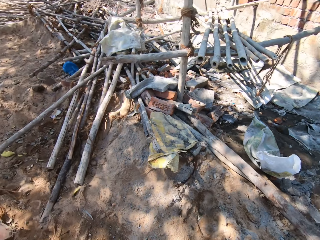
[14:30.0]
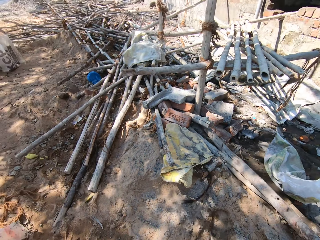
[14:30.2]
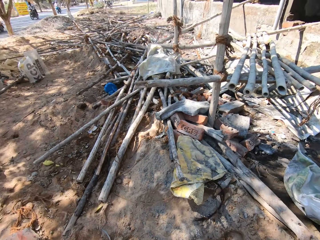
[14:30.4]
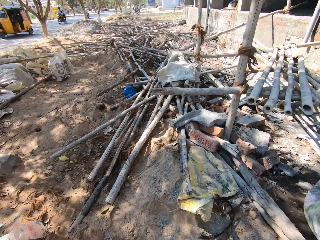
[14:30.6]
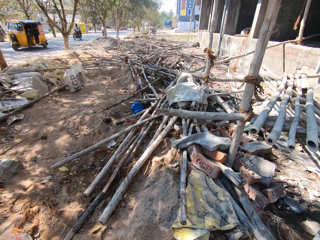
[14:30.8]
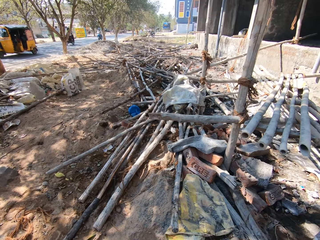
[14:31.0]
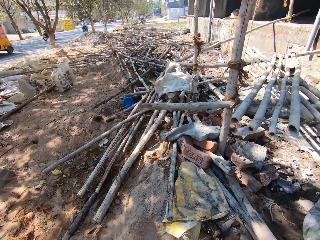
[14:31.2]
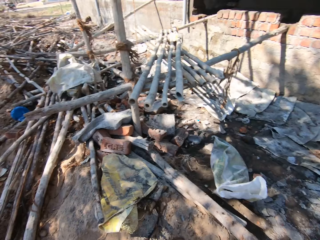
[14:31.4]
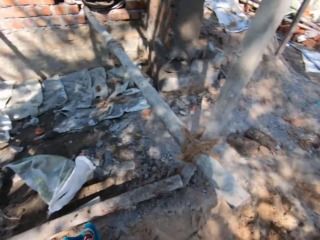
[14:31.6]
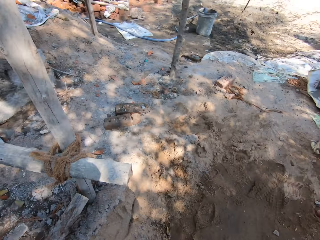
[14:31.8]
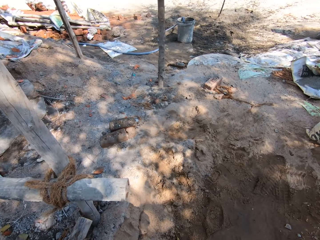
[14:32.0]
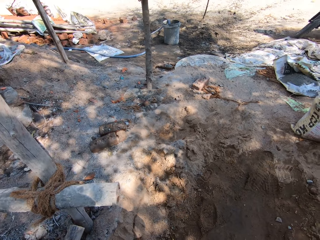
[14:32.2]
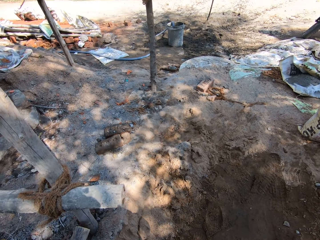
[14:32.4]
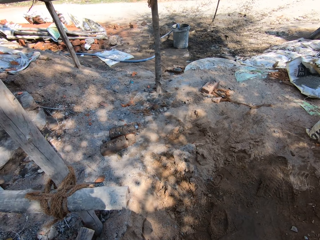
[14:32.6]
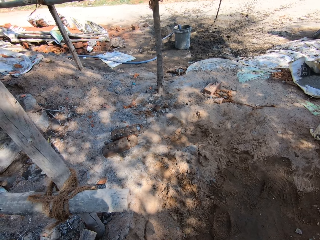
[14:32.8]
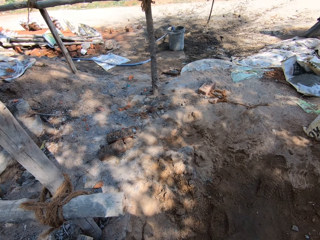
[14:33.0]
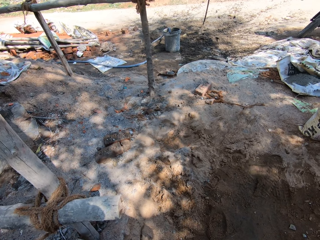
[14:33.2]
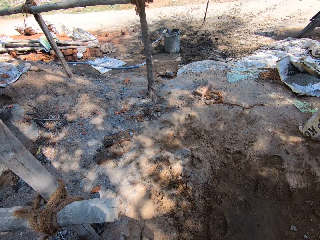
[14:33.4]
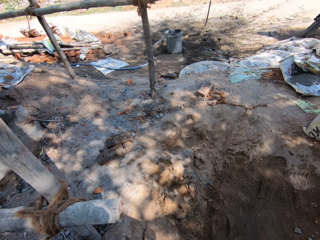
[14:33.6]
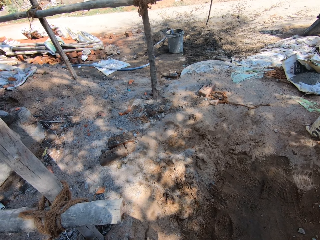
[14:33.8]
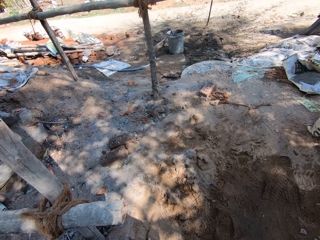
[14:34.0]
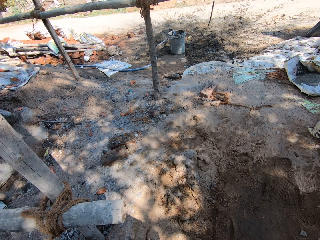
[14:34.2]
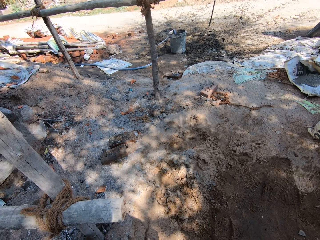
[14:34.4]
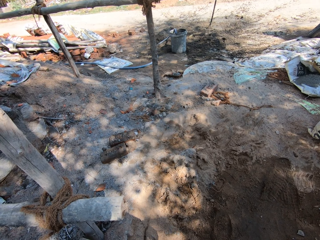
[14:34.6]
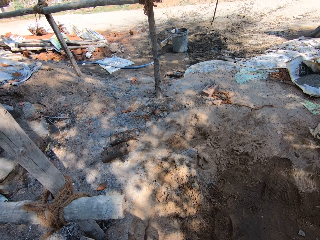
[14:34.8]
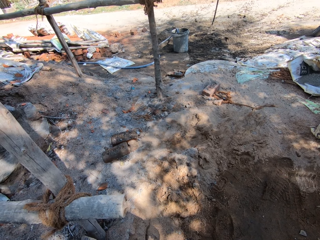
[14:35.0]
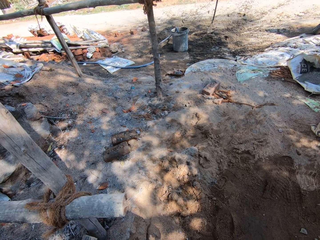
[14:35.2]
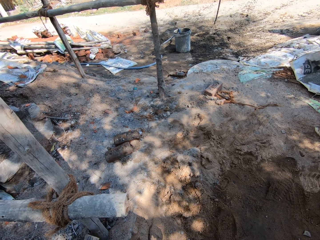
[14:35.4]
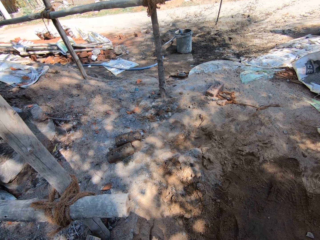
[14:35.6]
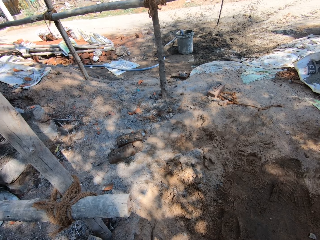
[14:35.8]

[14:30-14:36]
The camera wearer looks around.

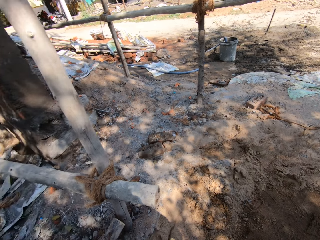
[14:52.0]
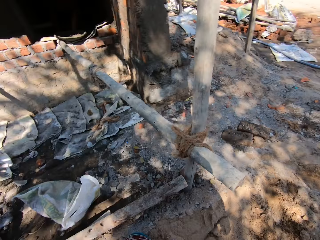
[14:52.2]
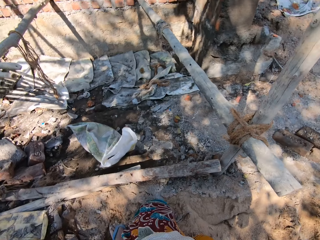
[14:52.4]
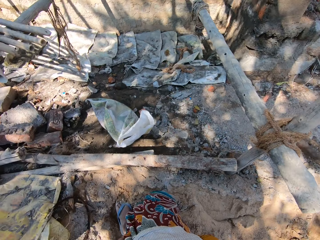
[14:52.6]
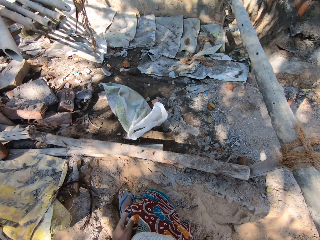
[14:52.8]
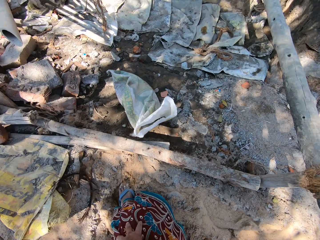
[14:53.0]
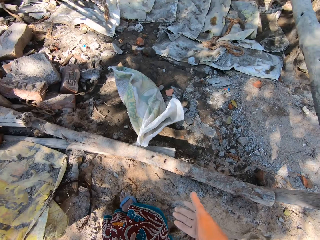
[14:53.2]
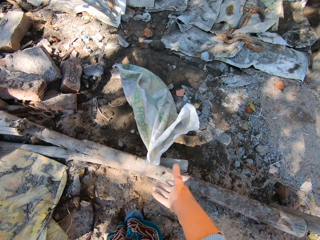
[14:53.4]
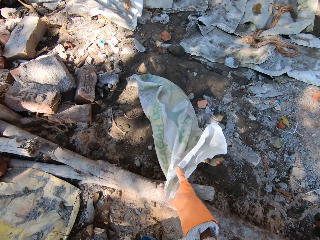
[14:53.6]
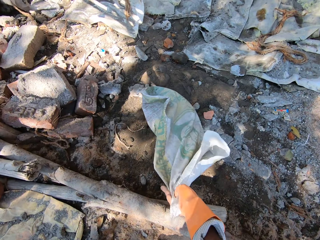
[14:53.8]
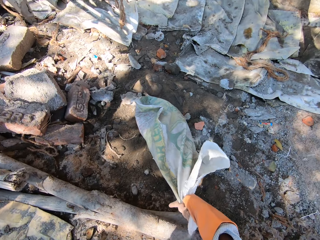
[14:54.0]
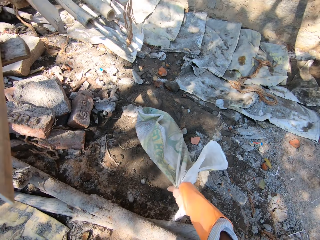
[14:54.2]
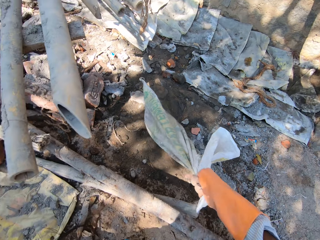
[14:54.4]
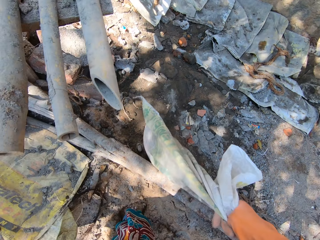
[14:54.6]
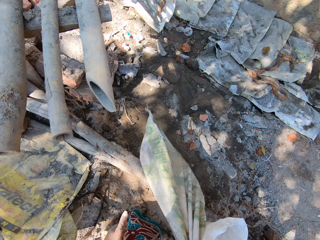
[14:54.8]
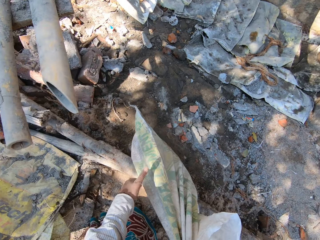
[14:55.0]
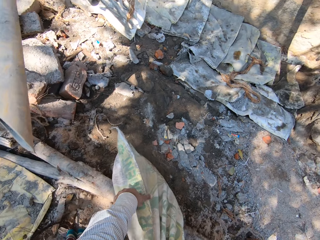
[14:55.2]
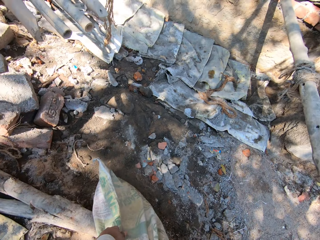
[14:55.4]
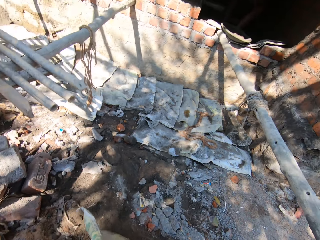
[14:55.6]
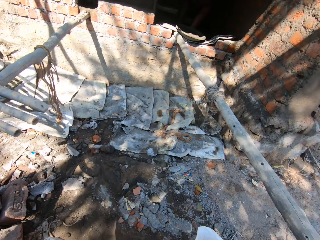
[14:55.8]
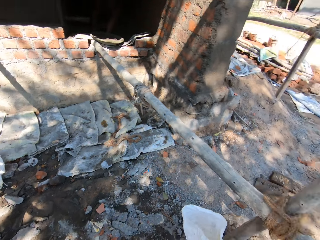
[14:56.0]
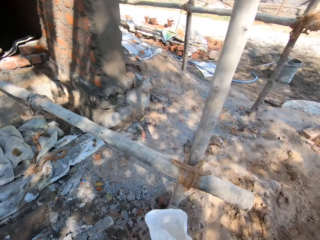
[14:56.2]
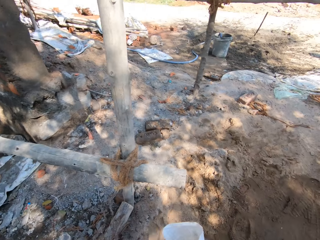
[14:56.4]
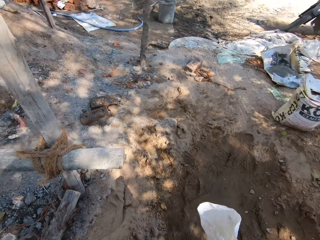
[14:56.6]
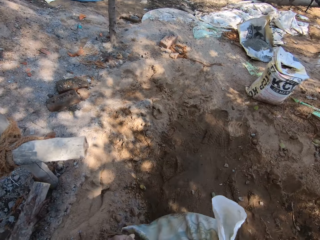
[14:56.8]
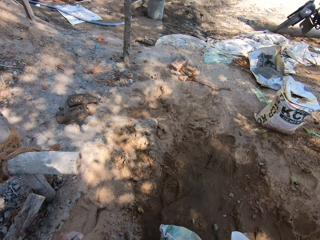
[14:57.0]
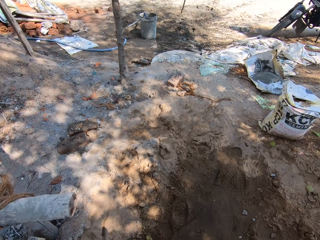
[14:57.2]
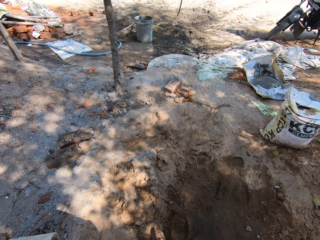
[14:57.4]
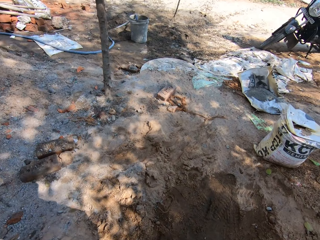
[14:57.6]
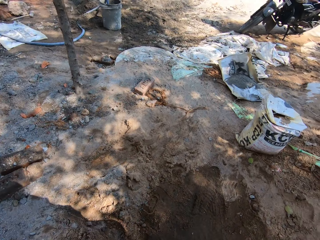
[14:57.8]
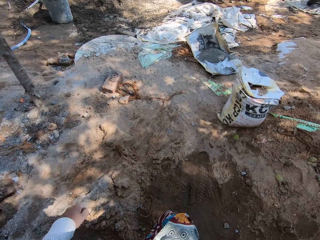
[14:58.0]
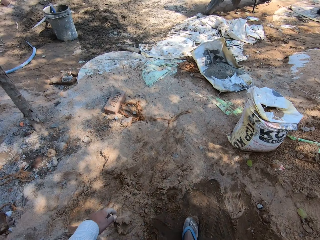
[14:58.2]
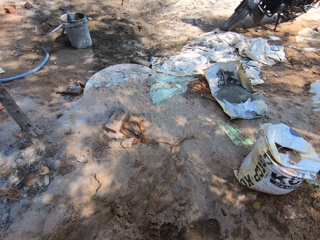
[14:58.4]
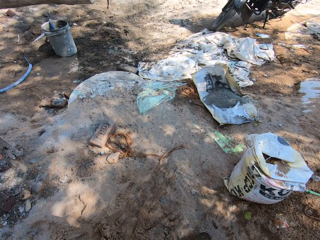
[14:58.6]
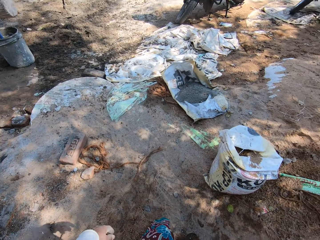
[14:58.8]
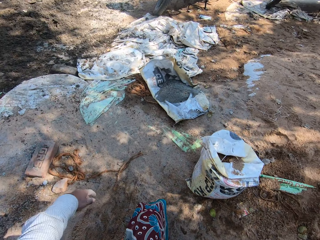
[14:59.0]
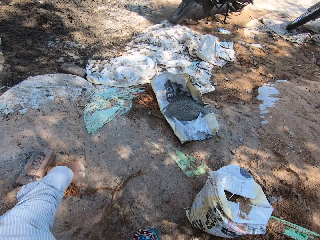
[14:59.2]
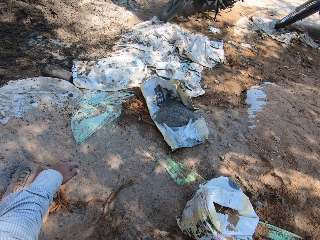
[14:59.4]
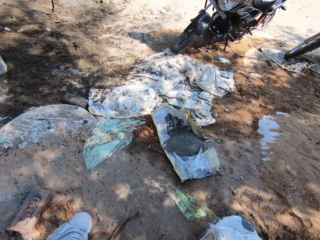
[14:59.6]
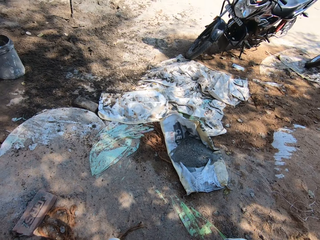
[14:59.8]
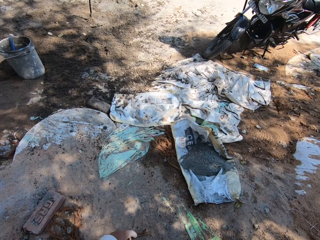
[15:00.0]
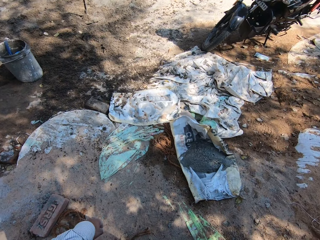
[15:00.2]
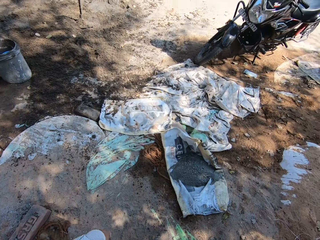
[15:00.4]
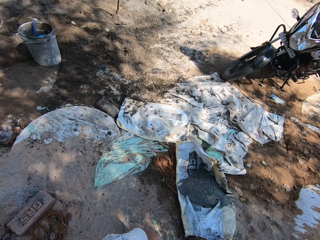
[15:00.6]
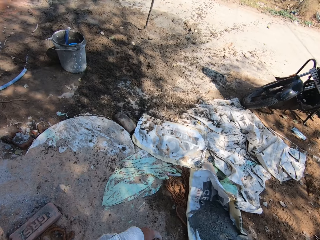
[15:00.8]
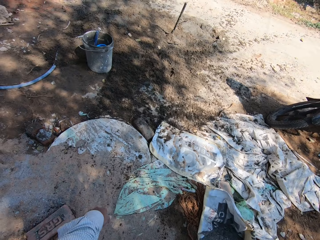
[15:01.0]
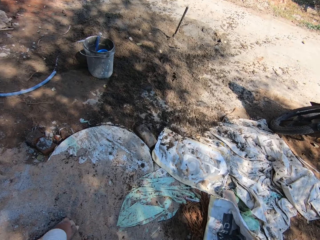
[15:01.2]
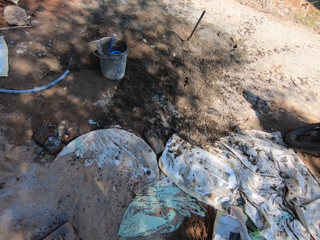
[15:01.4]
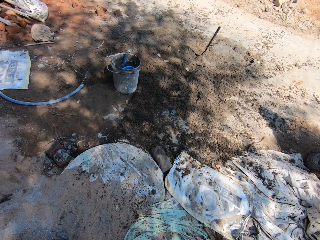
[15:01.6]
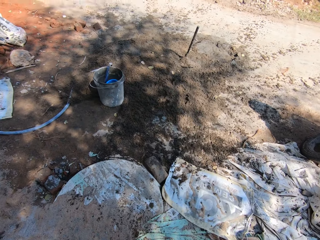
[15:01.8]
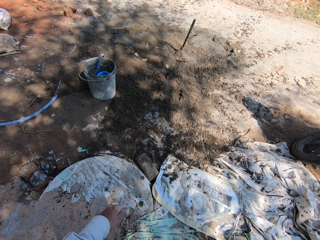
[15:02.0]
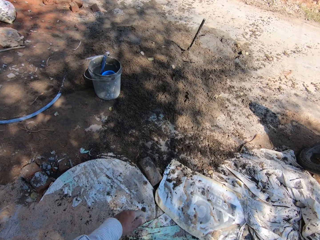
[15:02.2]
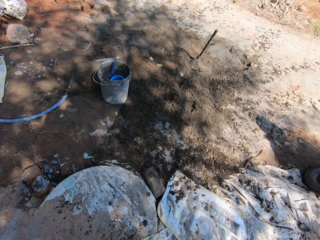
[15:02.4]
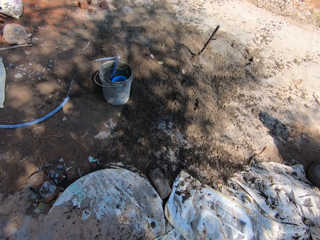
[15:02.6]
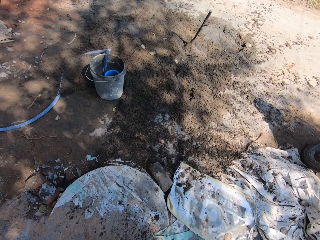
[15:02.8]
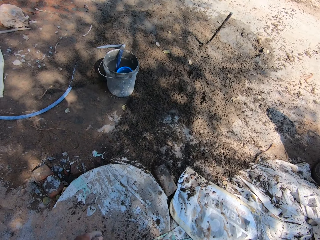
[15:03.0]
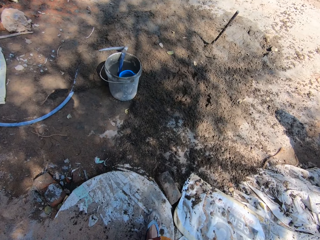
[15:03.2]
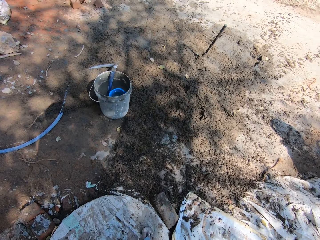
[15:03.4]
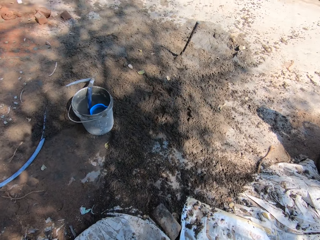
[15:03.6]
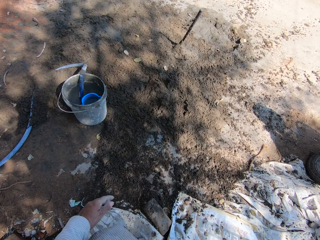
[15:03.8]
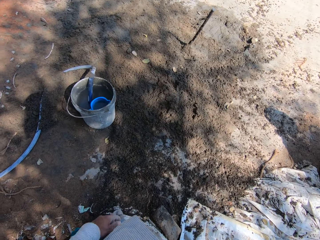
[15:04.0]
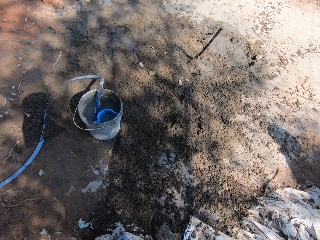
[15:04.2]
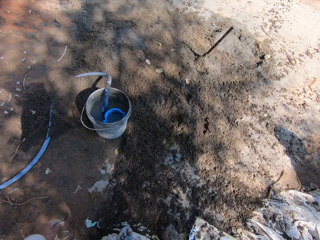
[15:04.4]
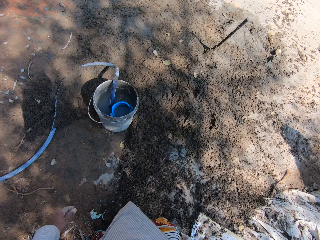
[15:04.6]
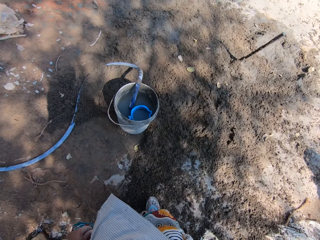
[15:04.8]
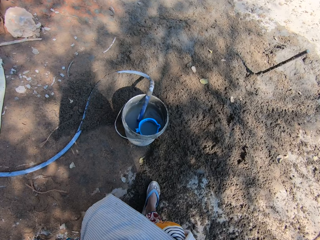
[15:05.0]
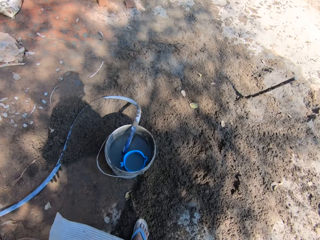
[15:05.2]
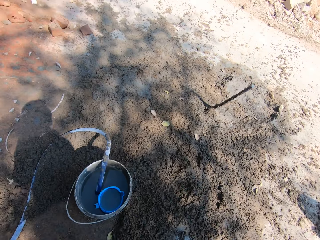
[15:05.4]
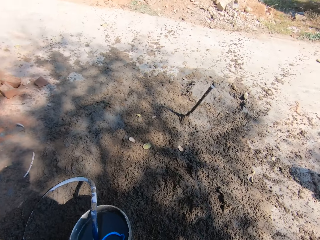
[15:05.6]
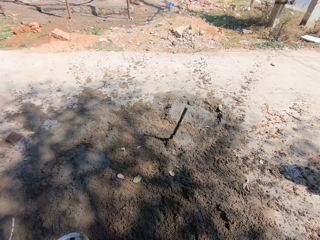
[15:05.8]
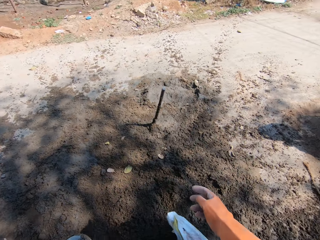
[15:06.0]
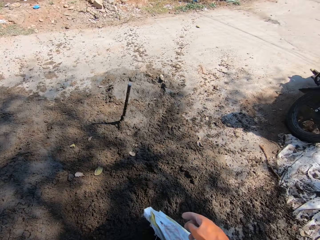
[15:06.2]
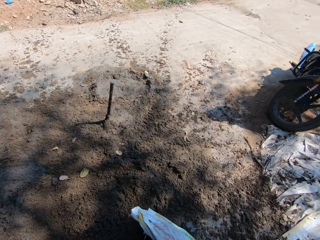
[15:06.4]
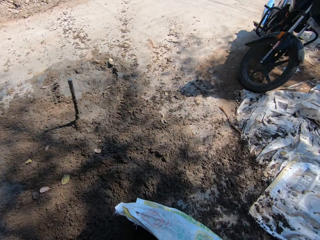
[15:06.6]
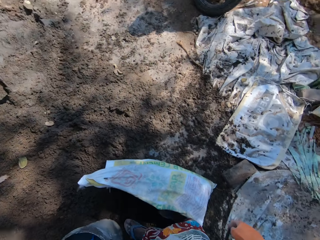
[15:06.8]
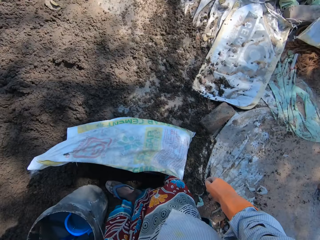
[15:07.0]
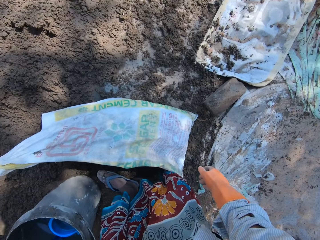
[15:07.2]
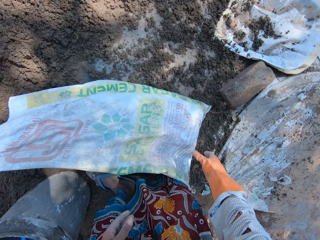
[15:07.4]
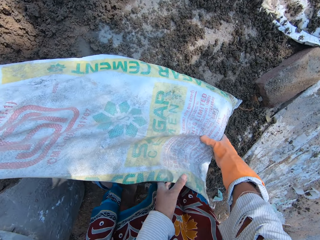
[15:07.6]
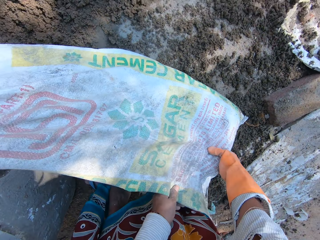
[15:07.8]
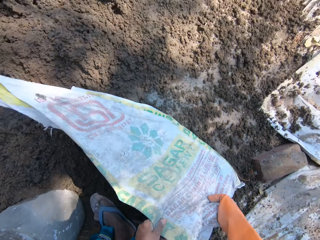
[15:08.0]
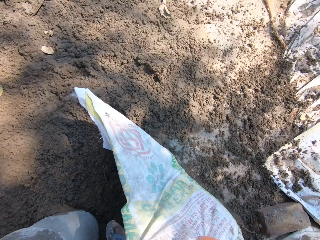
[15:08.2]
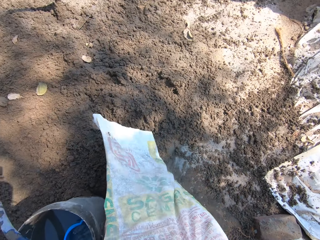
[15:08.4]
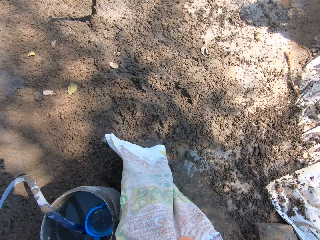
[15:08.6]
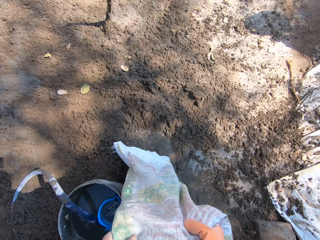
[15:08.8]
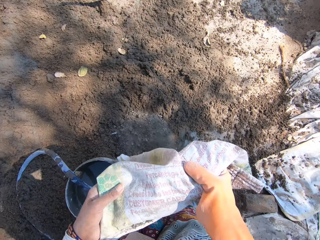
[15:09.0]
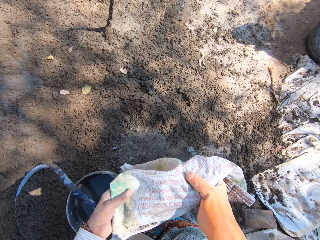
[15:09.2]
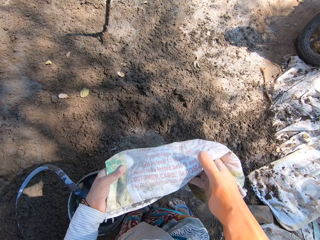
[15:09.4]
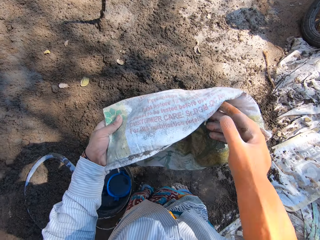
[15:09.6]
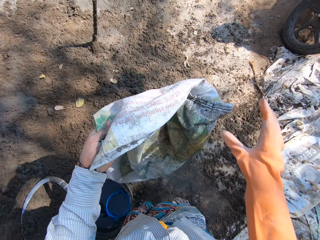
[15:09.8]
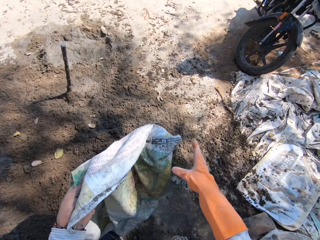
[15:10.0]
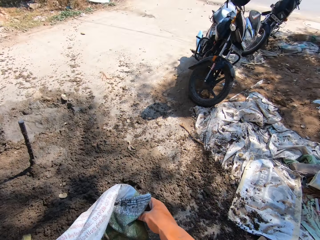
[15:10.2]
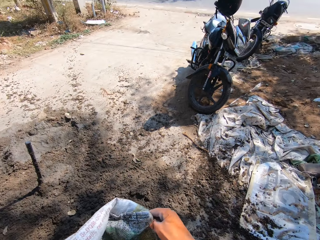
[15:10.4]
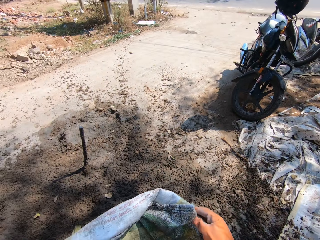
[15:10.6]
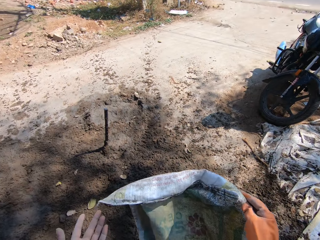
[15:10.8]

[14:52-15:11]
The camera wearer picks up the sack. They lift the sack. They look around. They walk around. They lift the sack. They pour out the sand from the sack.
